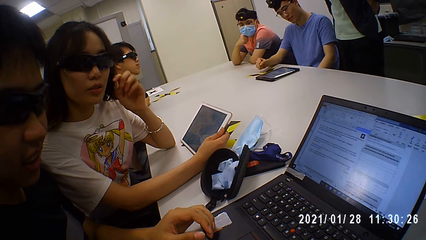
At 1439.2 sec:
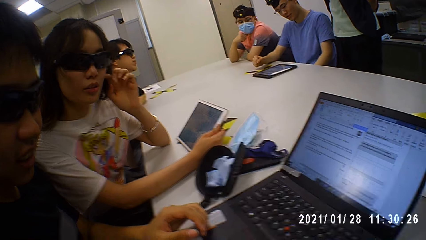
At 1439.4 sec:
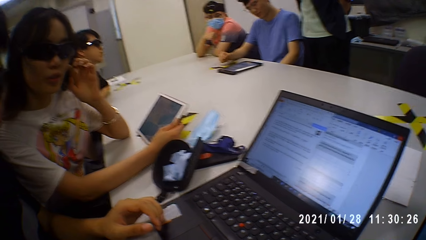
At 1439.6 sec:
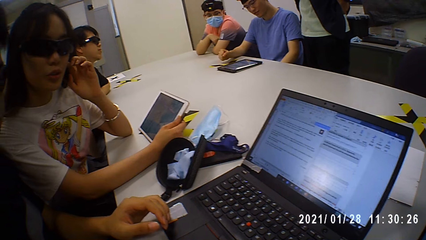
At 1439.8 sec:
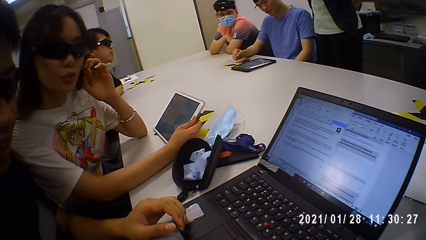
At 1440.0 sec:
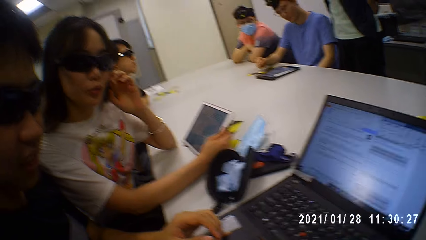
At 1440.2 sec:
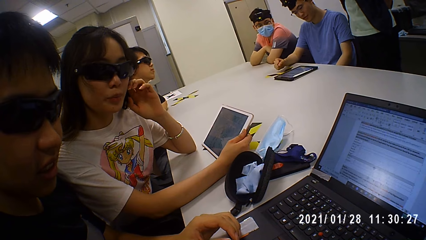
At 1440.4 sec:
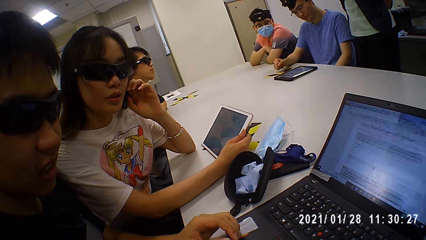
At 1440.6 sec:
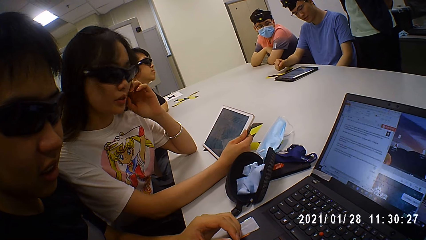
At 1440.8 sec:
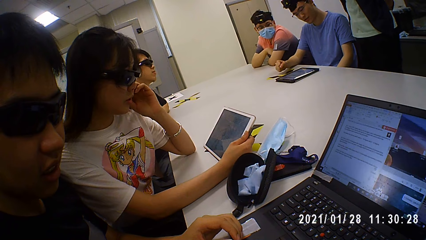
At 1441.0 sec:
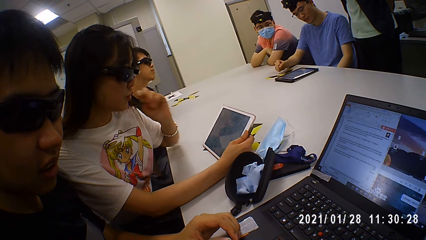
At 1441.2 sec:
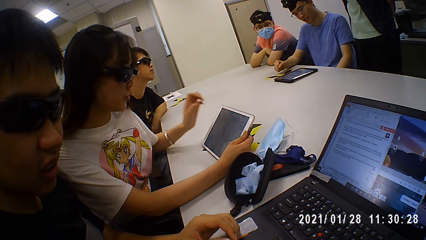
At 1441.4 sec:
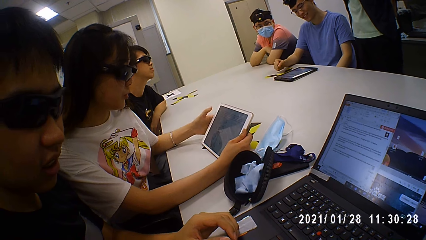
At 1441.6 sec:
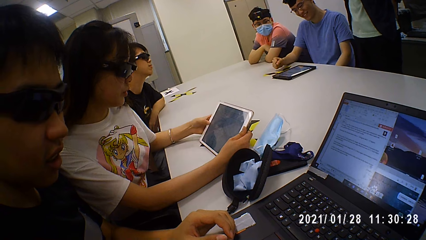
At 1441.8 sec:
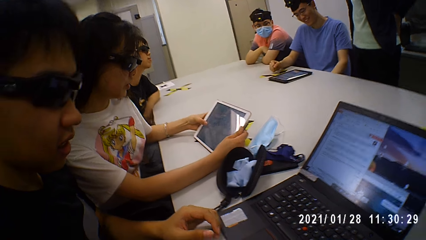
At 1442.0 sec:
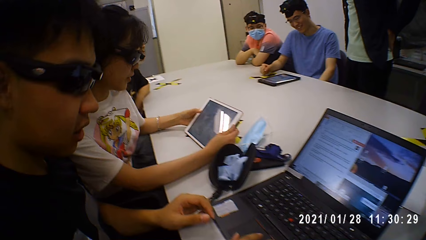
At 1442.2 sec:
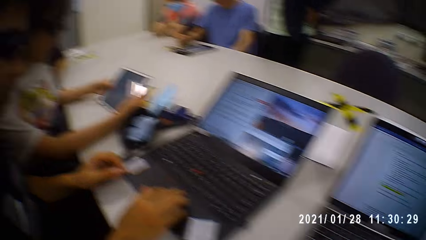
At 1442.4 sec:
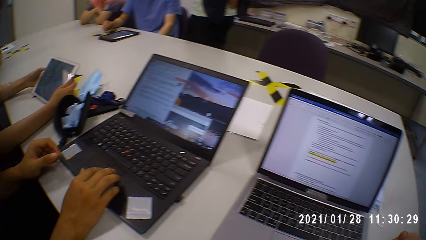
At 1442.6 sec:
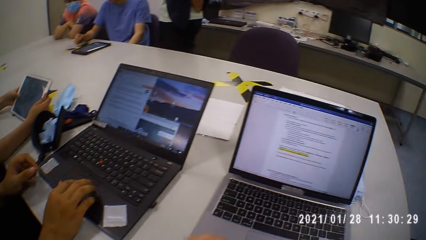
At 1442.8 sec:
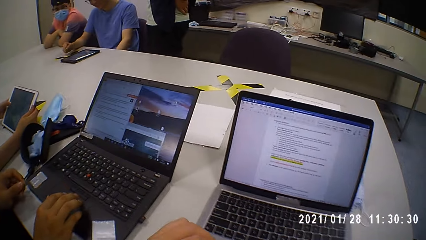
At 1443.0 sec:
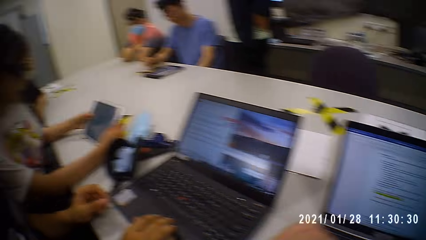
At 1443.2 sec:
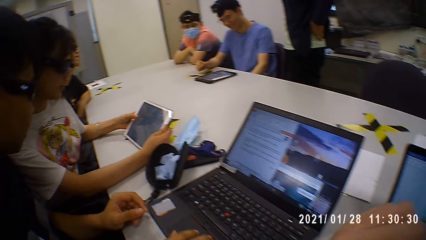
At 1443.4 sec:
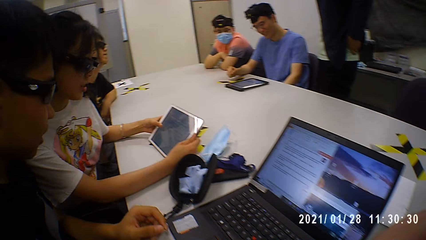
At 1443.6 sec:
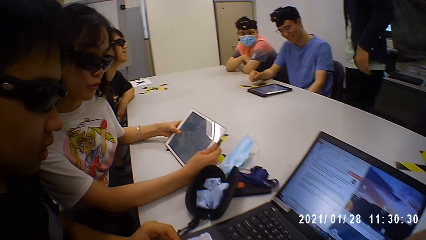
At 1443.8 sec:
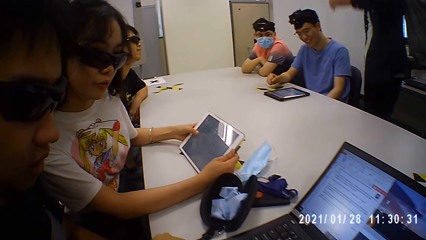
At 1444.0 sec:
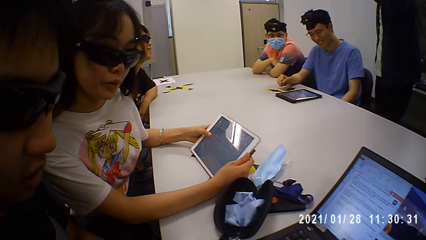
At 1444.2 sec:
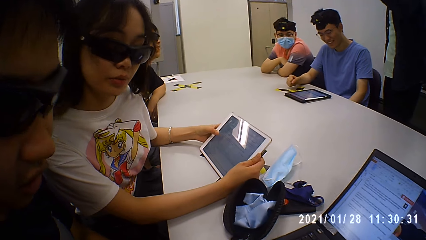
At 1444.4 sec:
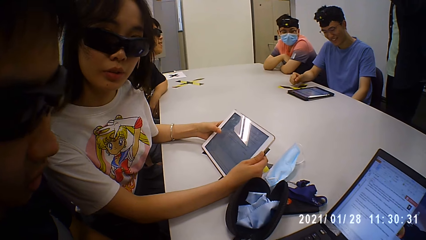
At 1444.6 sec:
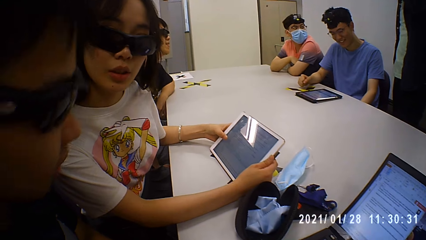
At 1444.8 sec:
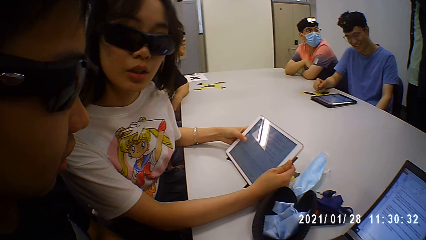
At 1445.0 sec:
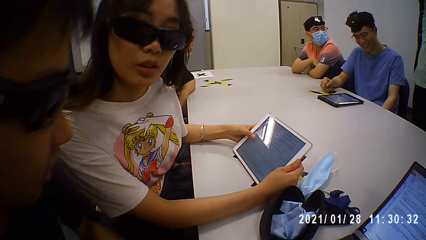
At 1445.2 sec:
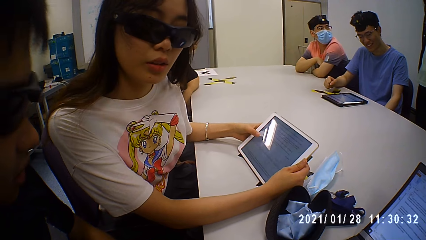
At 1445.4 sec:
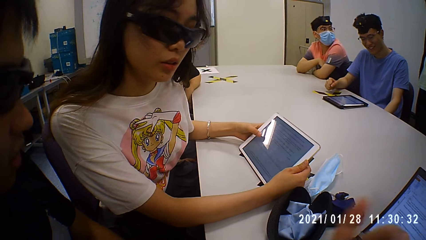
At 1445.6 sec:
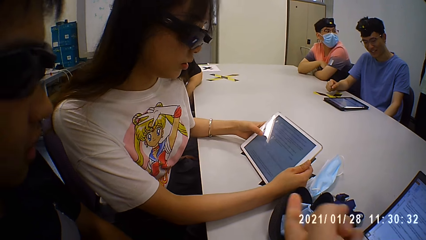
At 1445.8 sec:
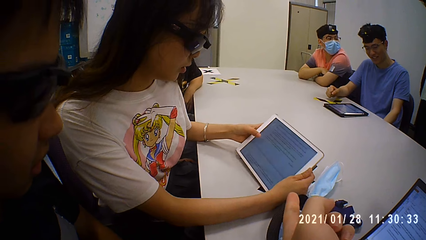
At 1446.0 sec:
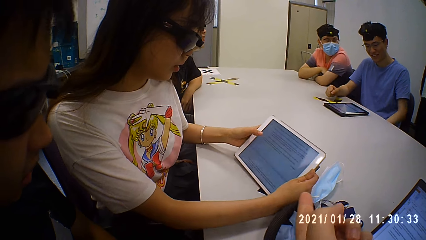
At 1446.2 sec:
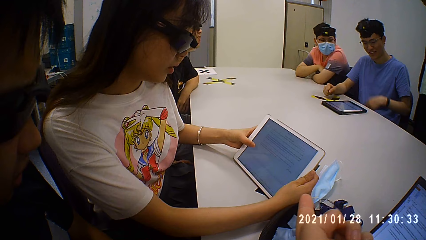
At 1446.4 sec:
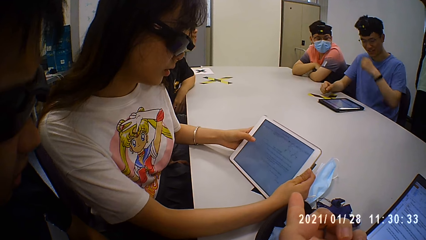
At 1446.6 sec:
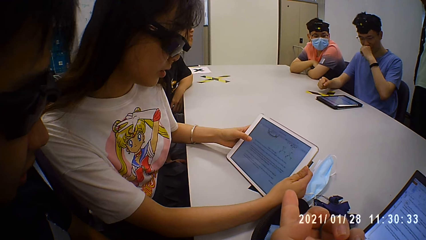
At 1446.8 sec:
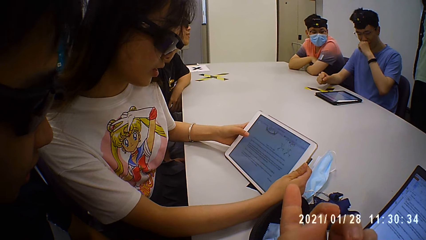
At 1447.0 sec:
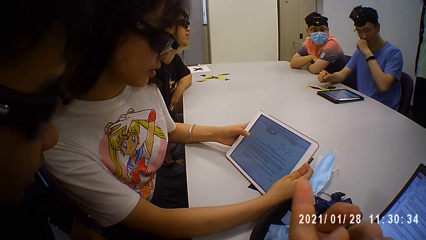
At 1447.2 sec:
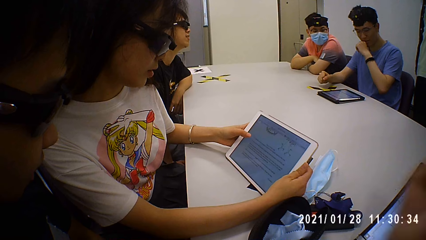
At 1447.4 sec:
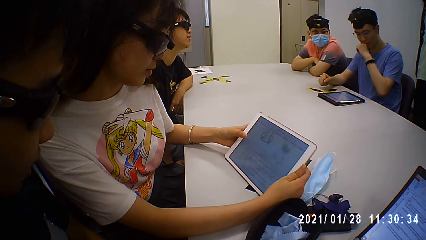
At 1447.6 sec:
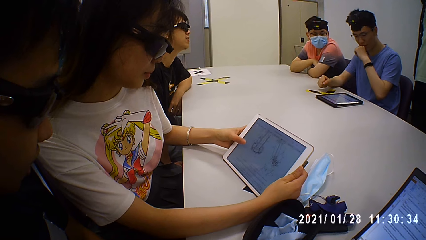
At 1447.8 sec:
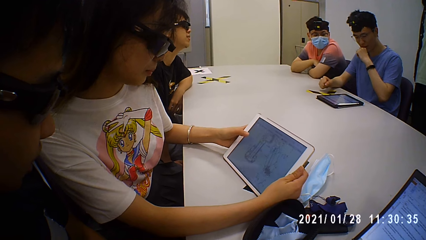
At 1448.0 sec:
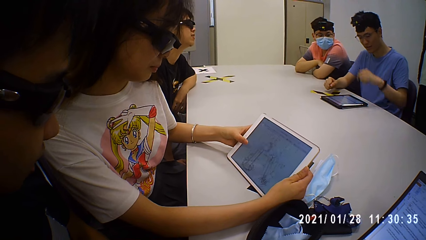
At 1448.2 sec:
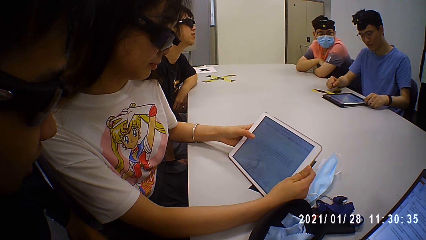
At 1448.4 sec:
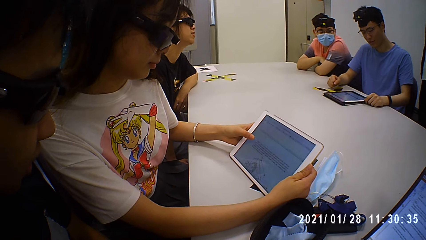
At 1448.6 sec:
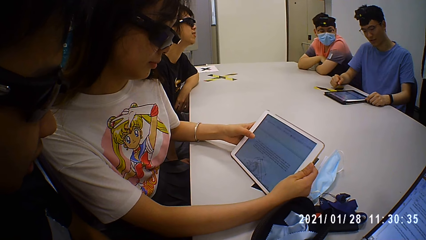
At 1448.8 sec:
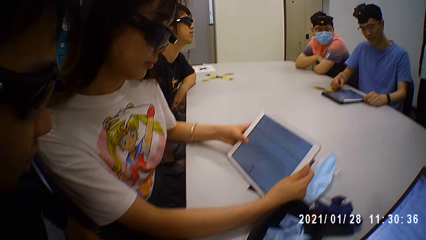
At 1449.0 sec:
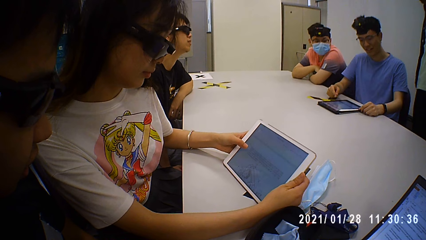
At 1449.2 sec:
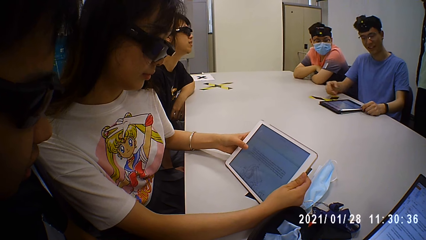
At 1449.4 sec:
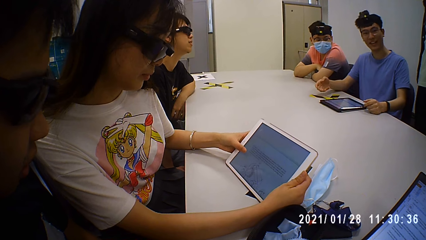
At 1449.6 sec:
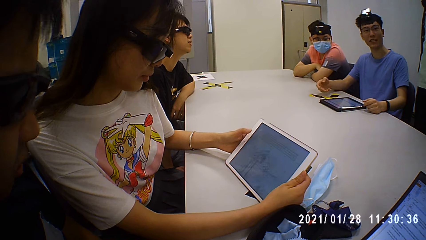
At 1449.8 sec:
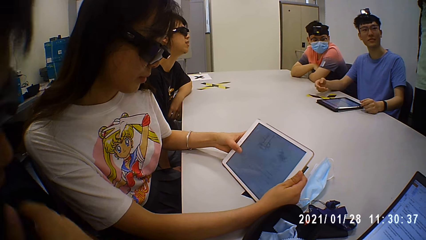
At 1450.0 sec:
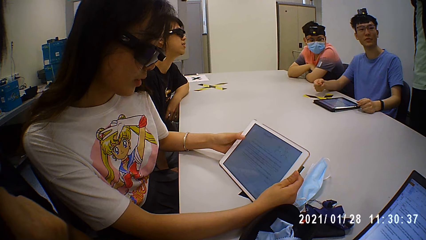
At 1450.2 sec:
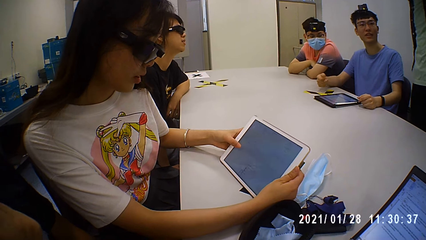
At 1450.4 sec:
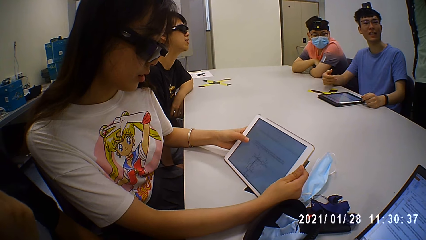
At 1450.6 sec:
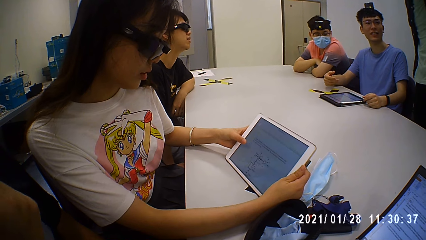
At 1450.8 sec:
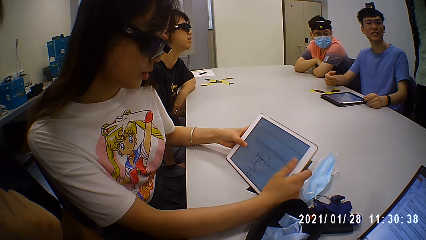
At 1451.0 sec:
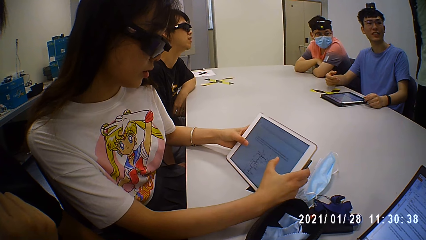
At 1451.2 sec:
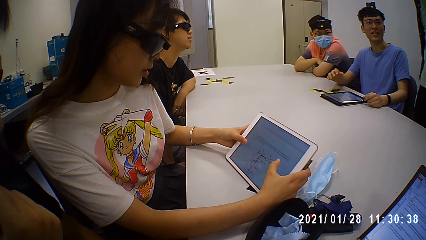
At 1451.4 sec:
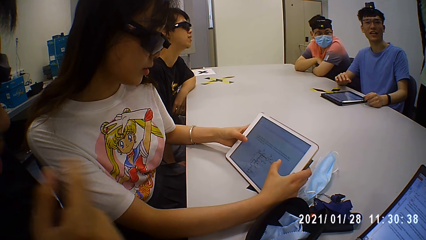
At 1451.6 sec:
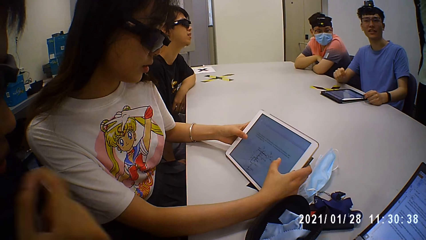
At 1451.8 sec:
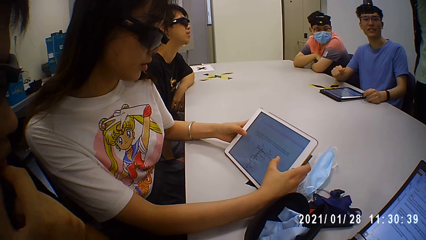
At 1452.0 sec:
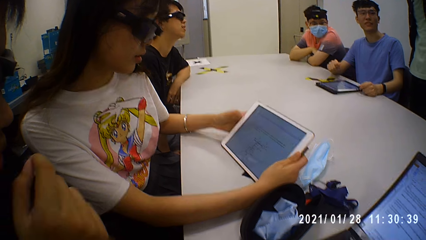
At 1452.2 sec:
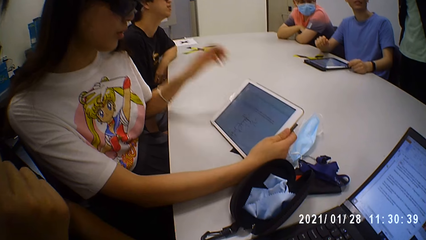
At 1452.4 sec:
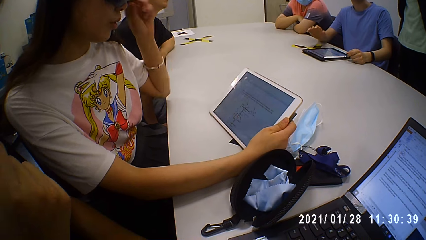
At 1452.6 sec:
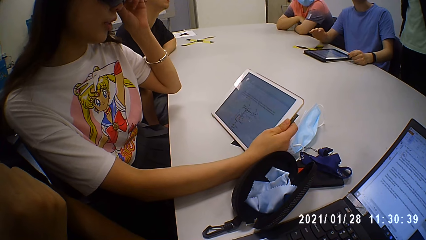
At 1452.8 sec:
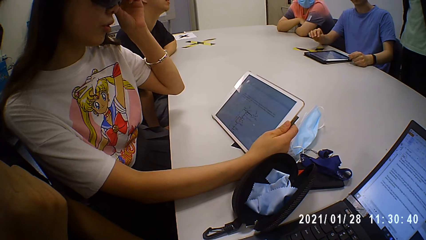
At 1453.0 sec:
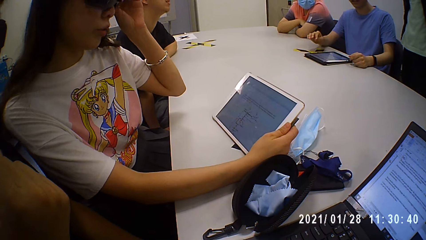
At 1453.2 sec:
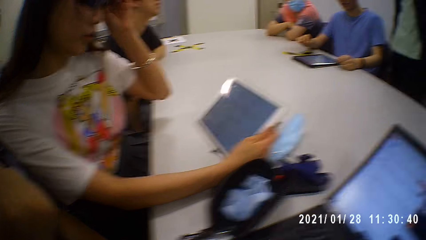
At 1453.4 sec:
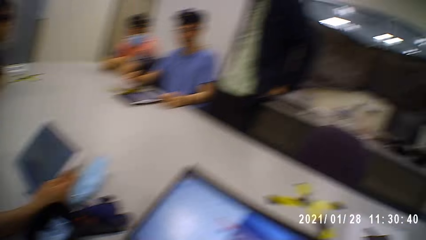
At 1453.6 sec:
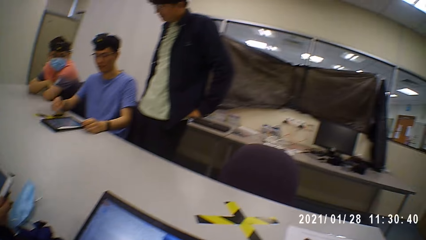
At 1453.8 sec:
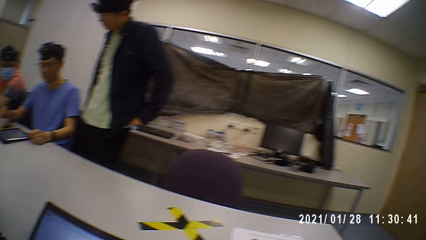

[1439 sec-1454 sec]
A woman talks to the camera wearer. A person scrolls on the laptop. The woman looks at the tablet. Another person scrolls on the tablet. The woman talks to the camera wearer. The camera wearer looks at the laptop. They talk to the woman. They look around the table. The woman touches the tablet screen, looks at the tablet, touches the tablet screen, looks at the tablet and talks to the camera wearer. The camera wearer talks to the woman. A man talks to the woman. The other person adjusts the goggles. The camera wearer looks around.
